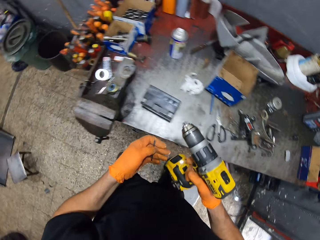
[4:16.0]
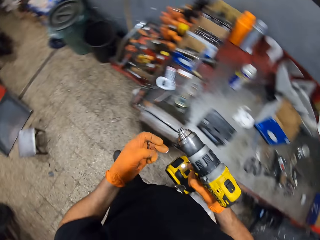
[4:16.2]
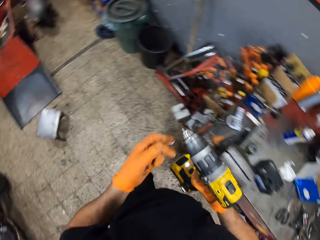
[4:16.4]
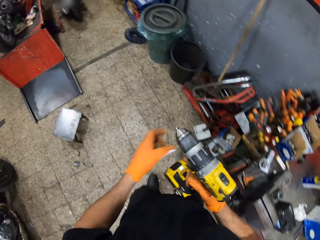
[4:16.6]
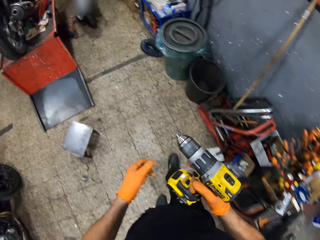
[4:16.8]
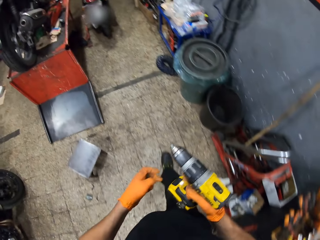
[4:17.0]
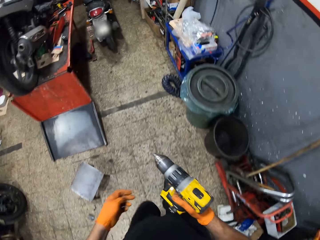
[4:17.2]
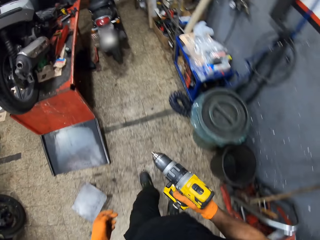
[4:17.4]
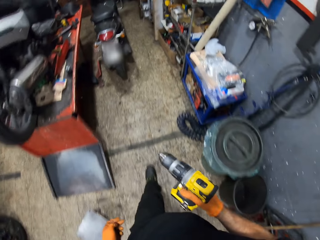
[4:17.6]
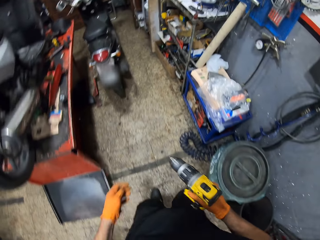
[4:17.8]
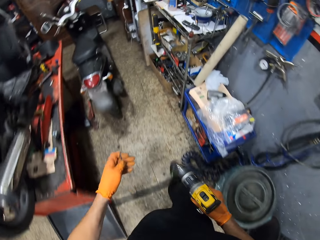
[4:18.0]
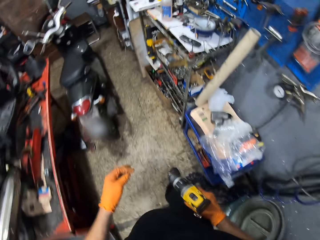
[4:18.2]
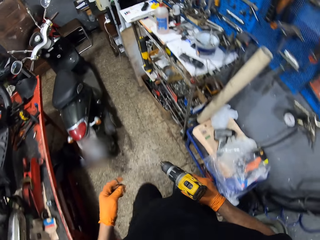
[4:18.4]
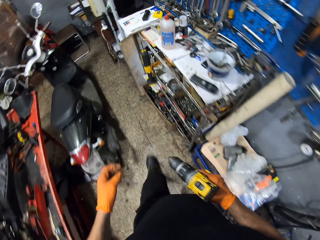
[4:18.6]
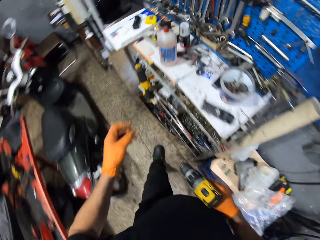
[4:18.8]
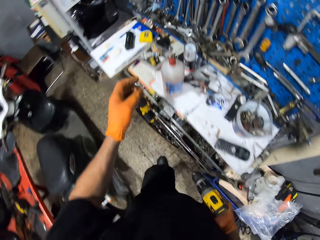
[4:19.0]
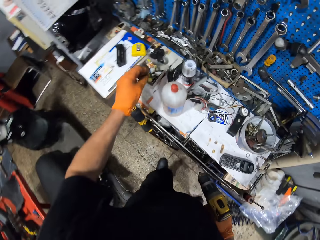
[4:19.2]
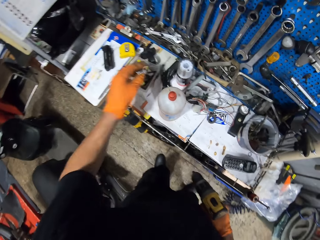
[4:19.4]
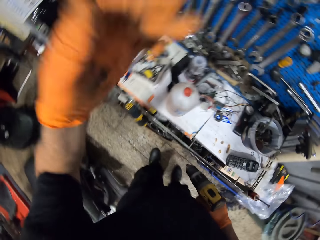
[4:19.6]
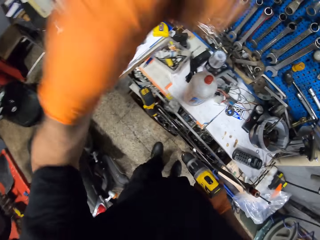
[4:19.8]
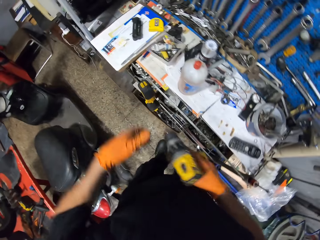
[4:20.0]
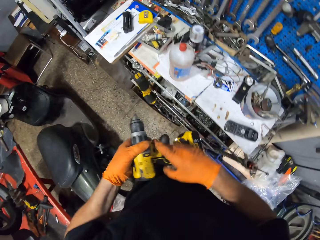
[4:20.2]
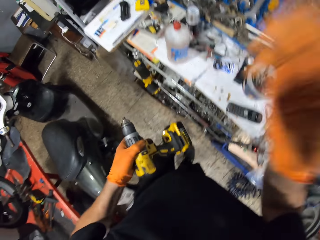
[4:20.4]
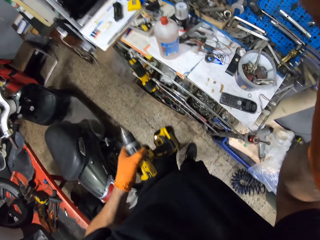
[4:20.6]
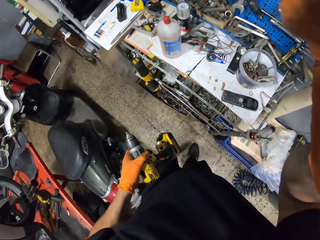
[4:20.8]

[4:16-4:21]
The camera wearer moves towards the tool trolley. He touches the drill driver with his left hand. He drops the drill driver bit inside a box on the trolley. He adjusts the camera with his left hand. He adjusts the camera with his right hand.
